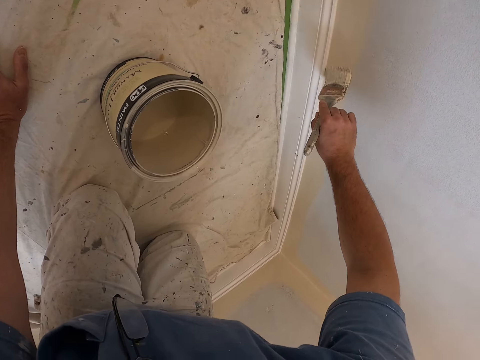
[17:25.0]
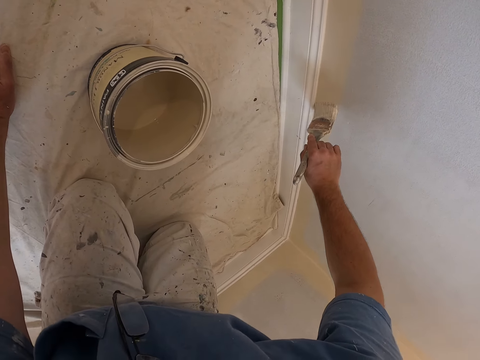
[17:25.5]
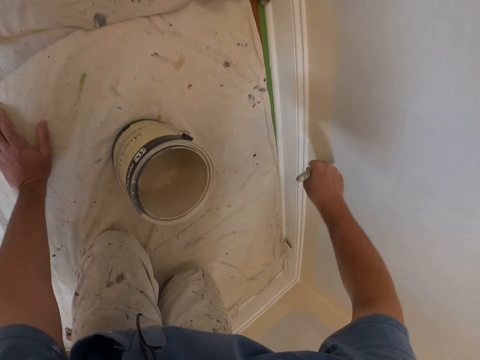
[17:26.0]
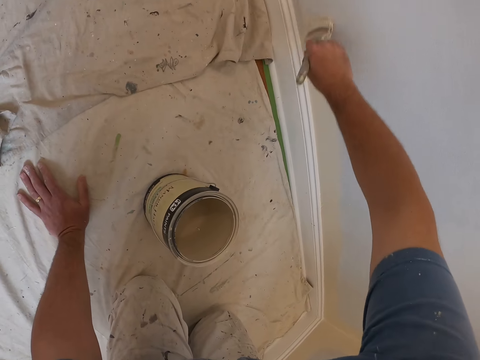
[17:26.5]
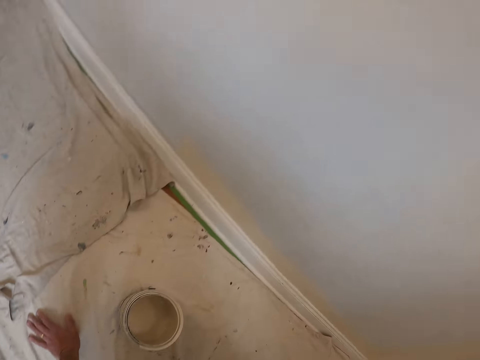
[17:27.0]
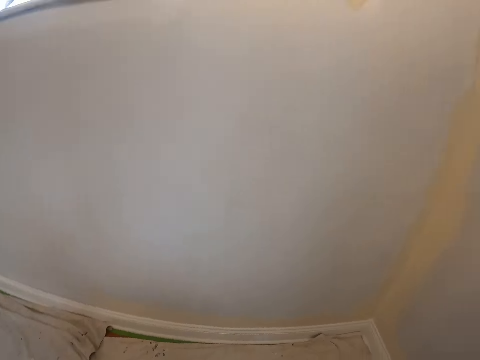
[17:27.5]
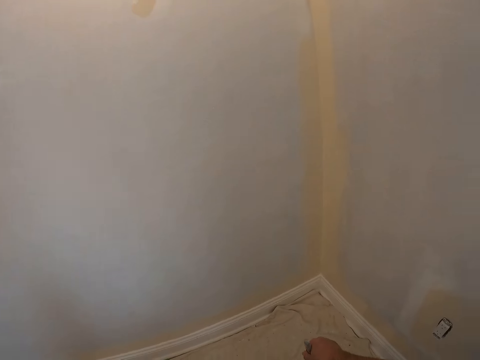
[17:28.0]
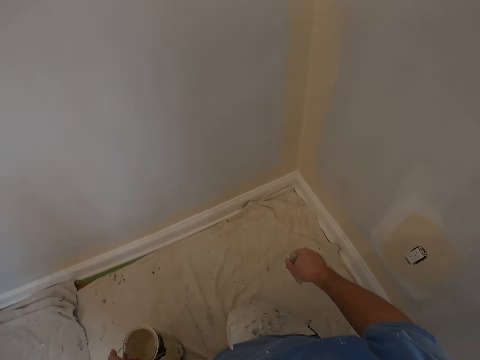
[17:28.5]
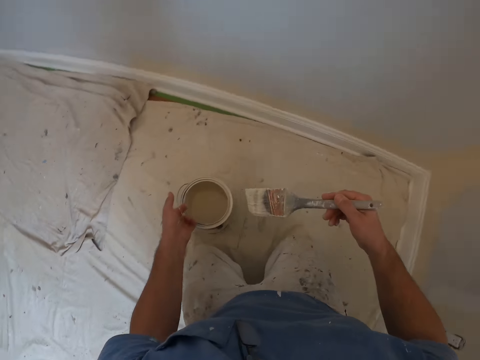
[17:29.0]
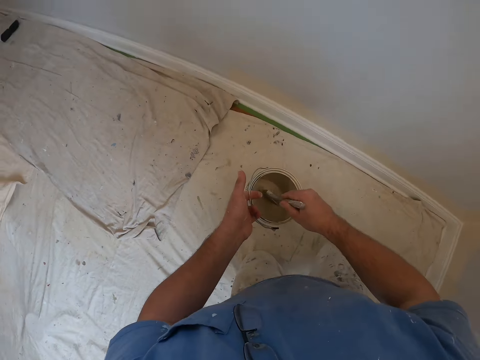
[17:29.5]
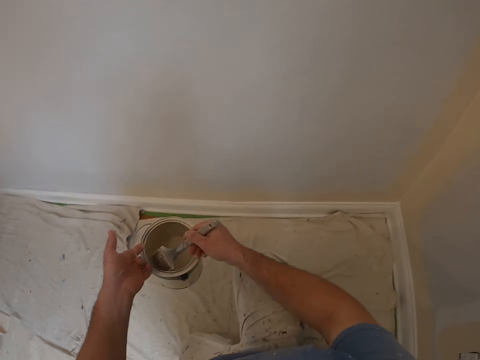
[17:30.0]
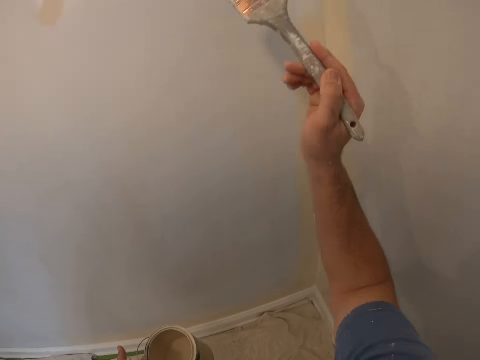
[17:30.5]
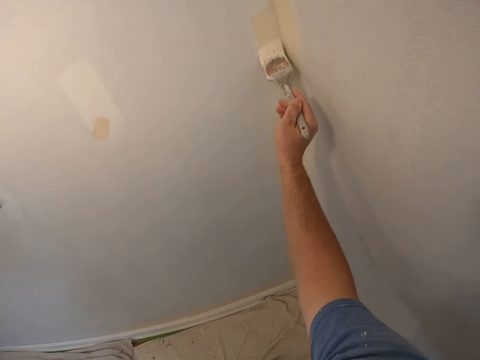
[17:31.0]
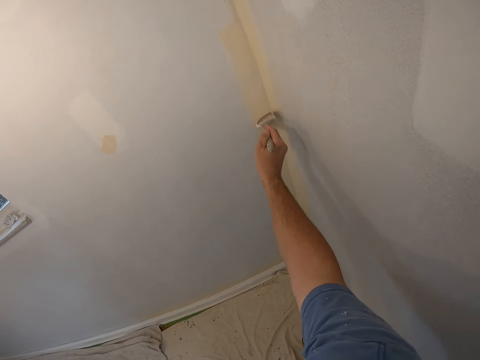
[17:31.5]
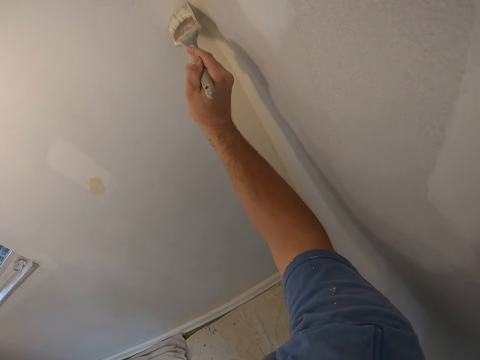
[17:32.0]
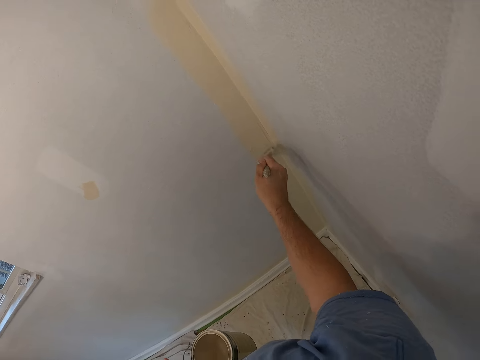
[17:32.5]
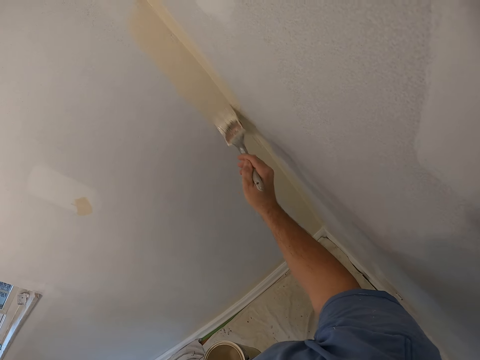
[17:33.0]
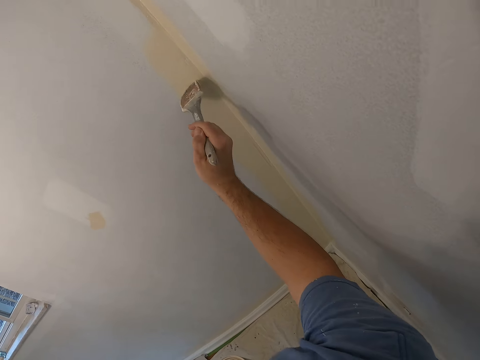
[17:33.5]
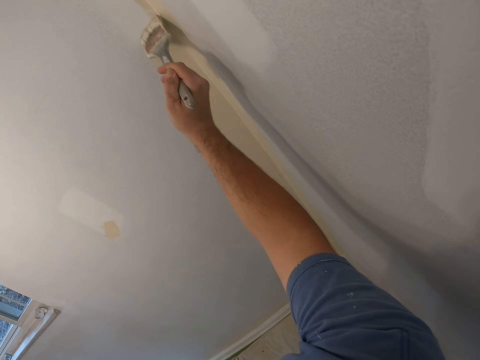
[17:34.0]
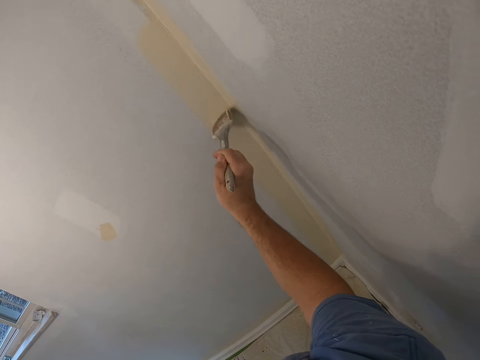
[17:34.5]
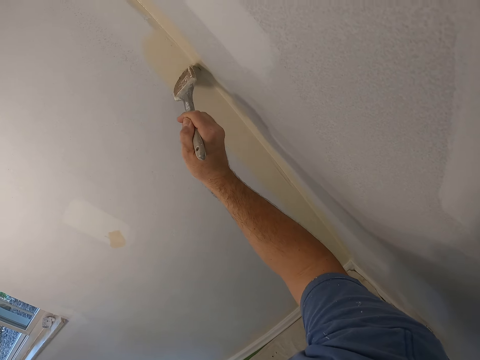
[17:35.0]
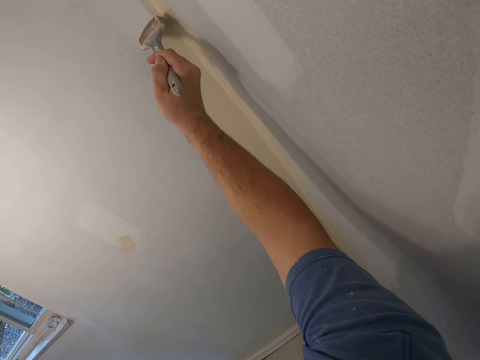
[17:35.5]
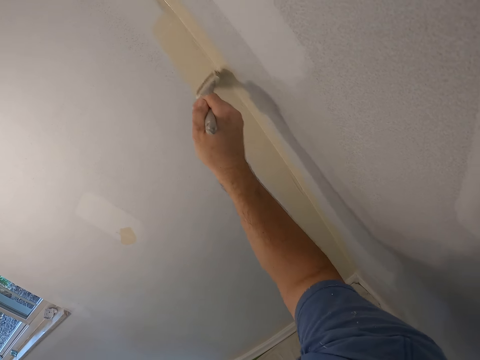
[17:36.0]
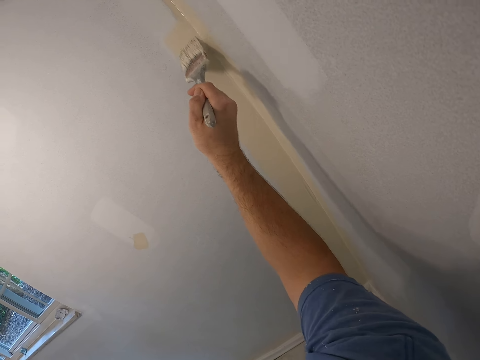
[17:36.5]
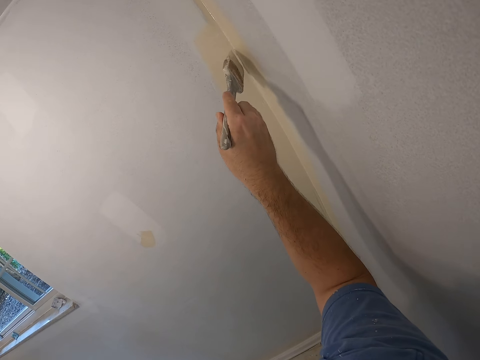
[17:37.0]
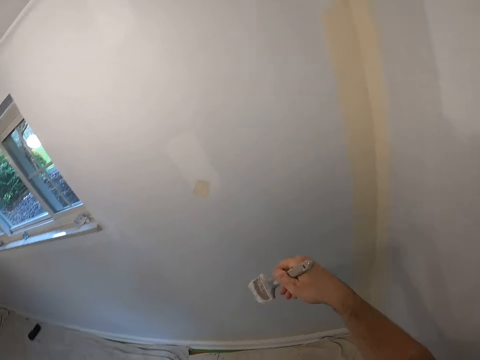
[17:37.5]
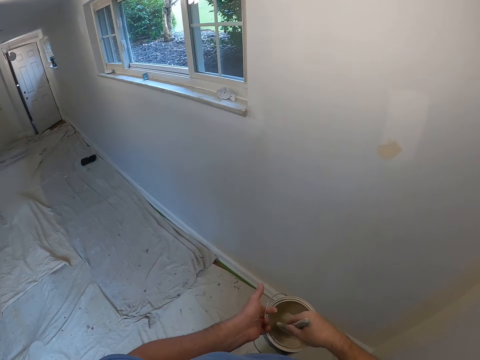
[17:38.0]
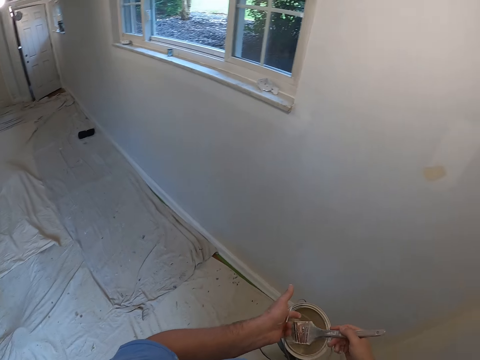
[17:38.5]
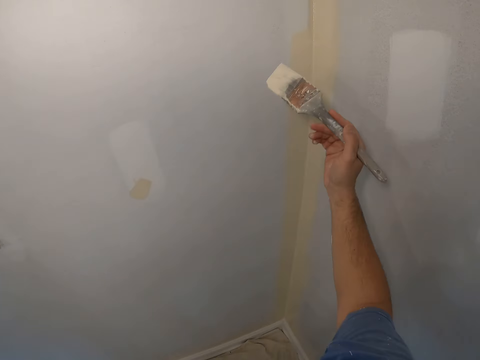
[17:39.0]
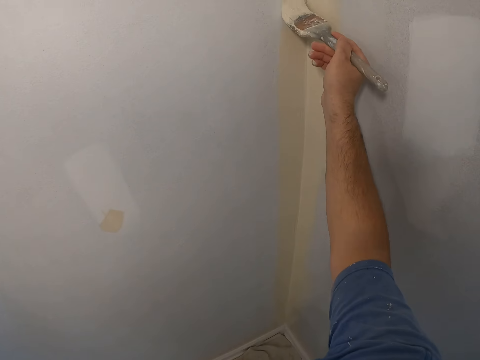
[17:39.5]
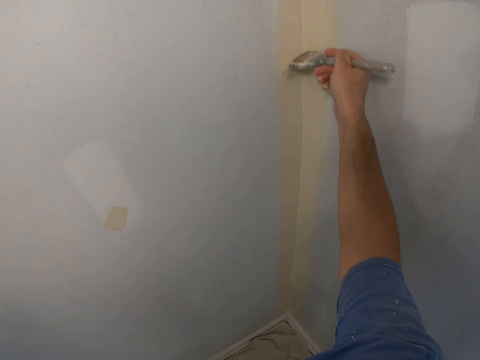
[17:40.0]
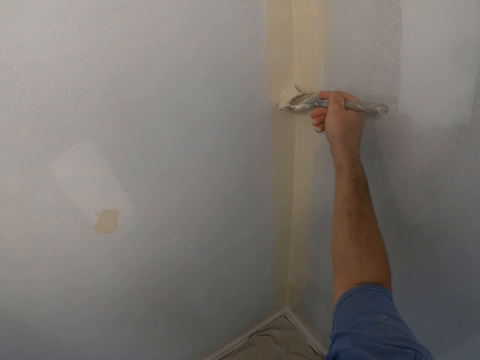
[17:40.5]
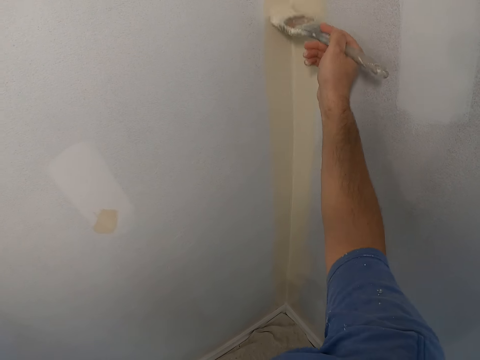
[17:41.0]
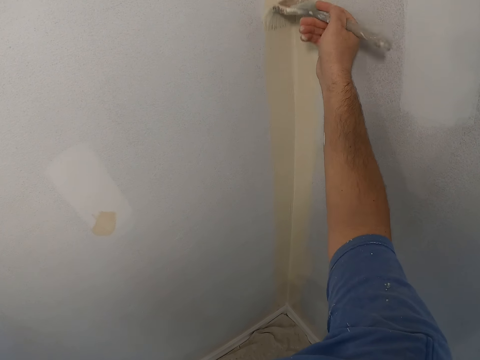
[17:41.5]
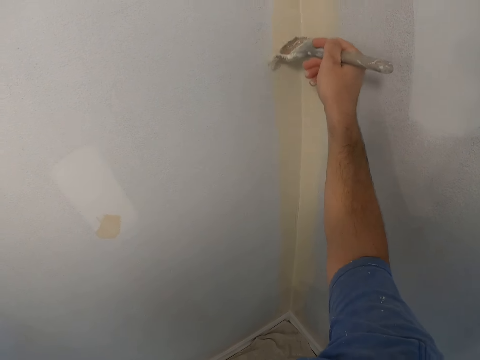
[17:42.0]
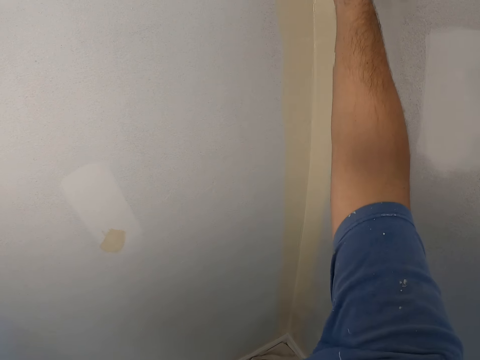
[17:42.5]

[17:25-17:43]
The camera wearer lifts the paint can. They dip the painting brush into the paint container. They remove the painting brush from the paint. They paint the edge of the wall. They dip the painting brush into the paint container. They remove the painting brush from the paint. They paint the edge of the wall.

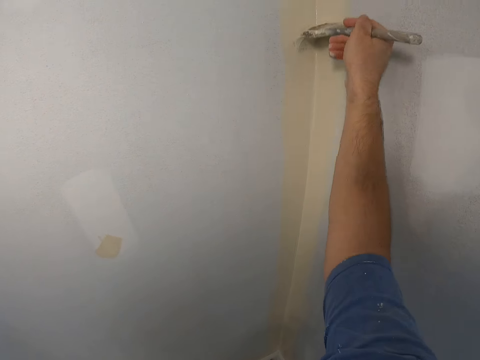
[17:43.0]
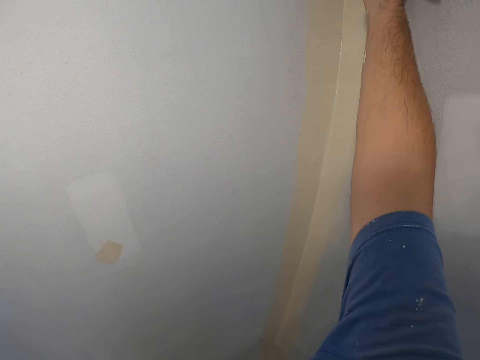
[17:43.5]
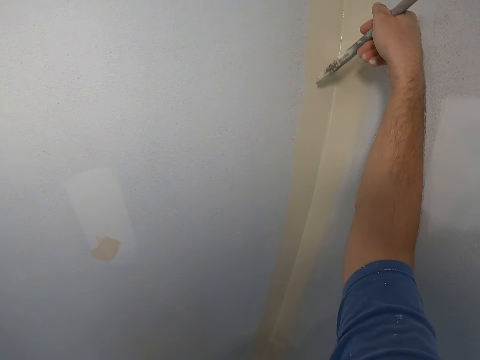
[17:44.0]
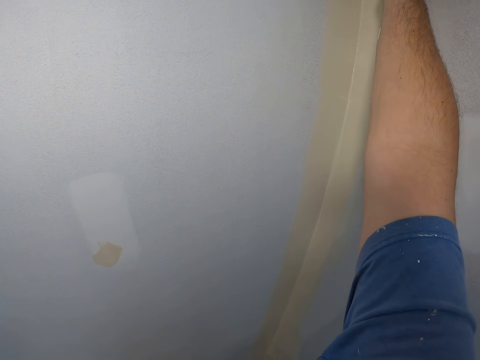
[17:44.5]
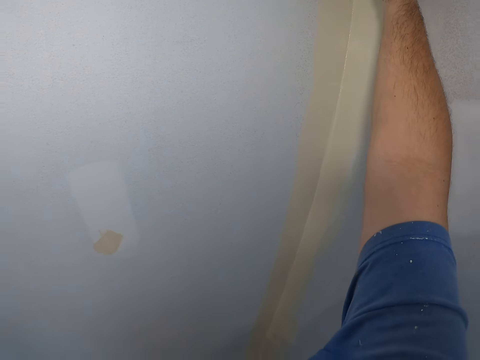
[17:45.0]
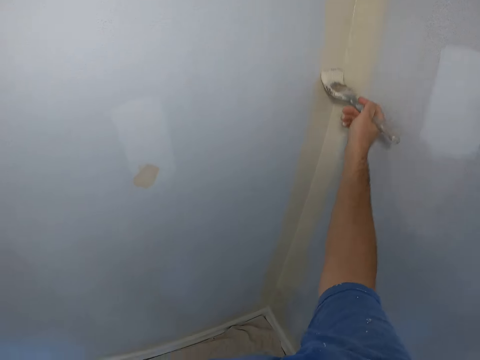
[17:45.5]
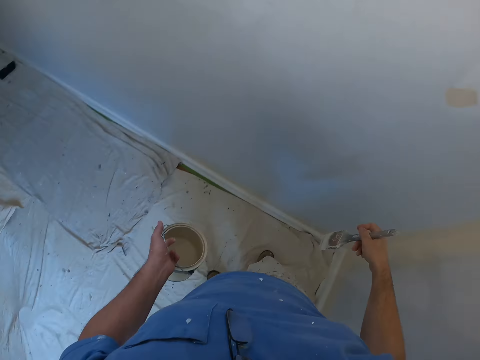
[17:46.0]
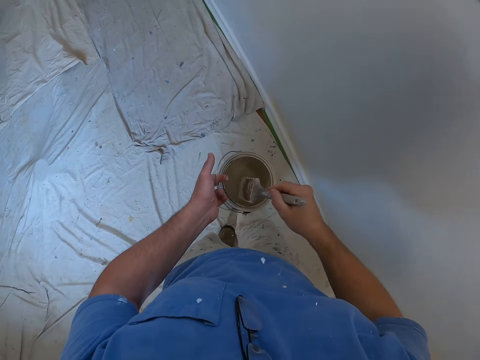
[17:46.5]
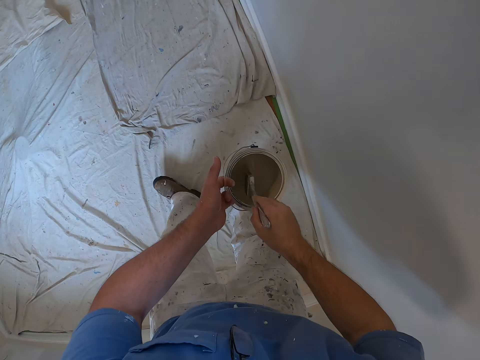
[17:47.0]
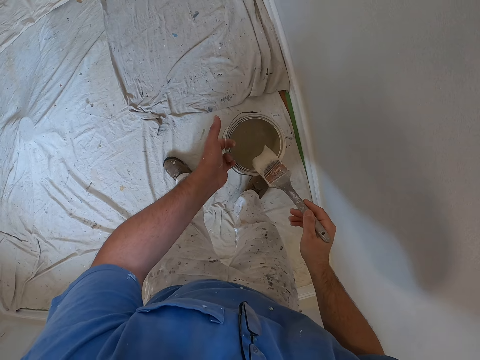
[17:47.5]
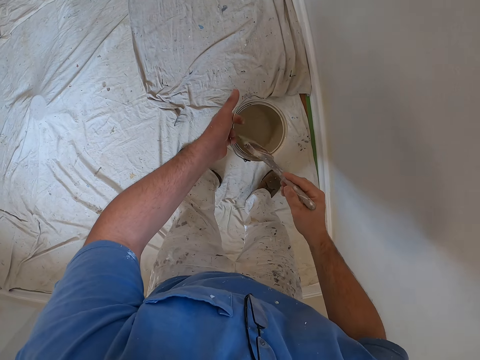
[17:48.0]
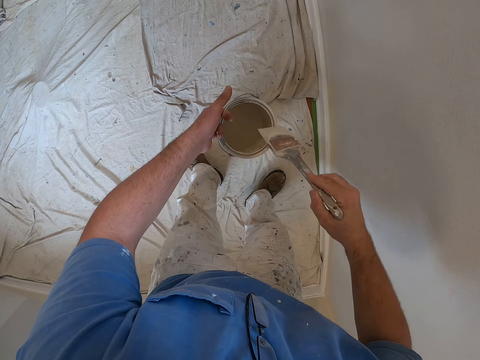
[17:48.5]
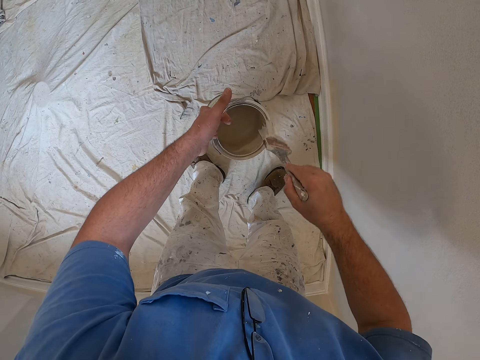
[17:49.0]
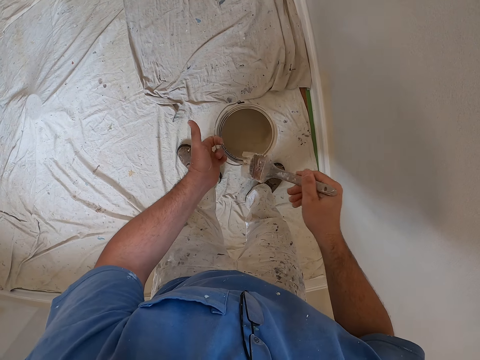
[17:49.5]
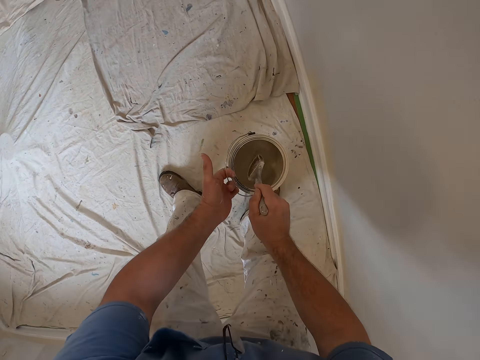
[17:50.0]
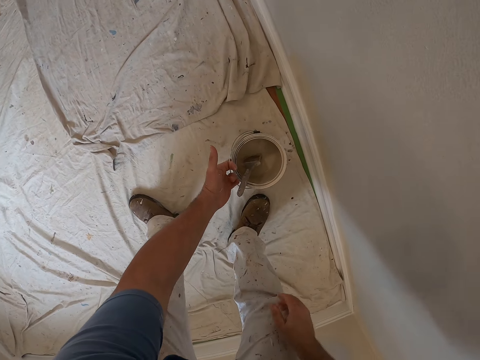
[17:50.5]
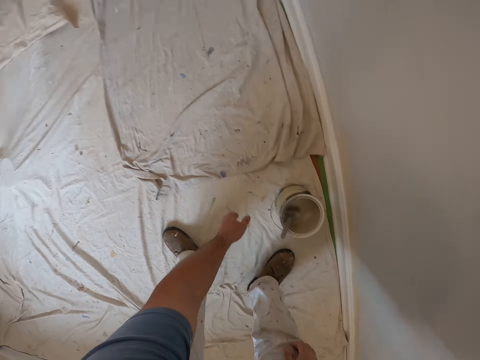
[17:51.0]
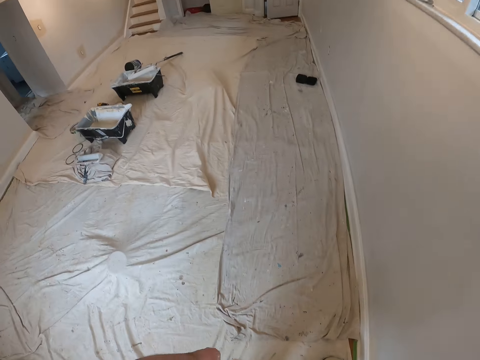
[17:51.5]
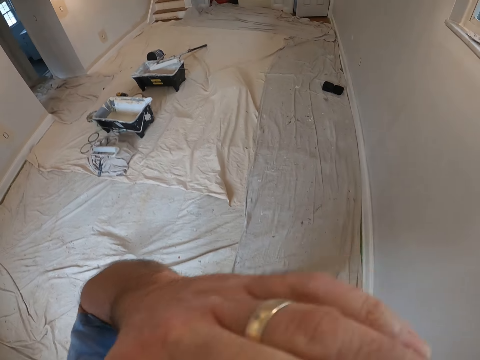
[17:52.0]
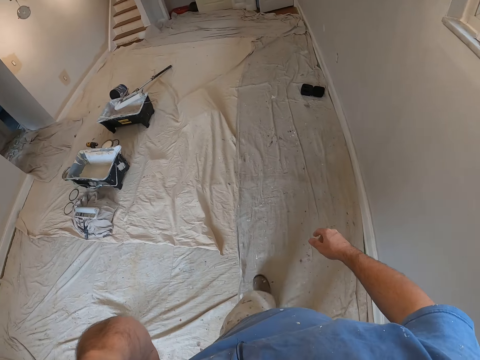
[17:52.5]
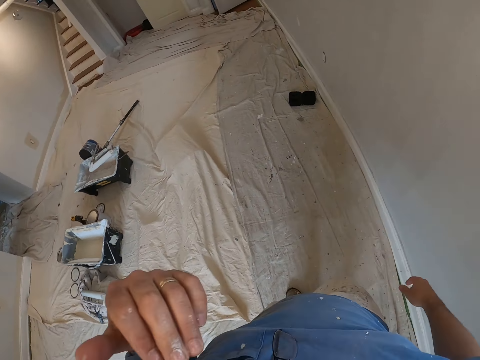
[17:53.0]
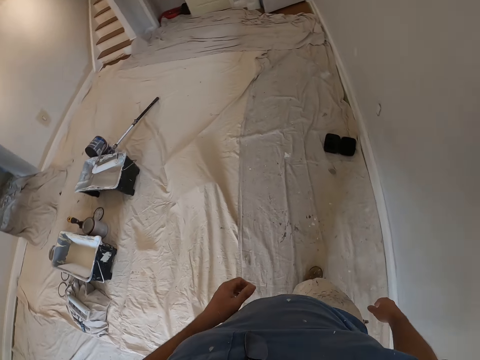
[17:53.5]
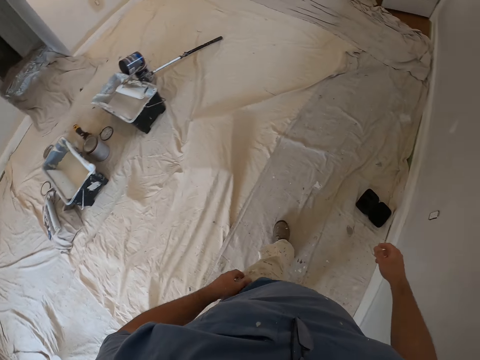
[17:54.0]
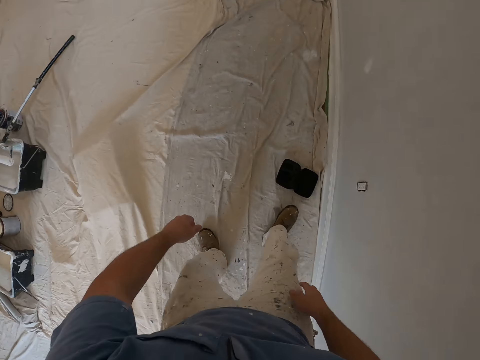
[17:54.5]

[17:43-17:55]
The camera wearer dips the painting brush into the paint container. He removes excess paint from the painting brush. He dips the painting brush into the paint. He drops the paint container on the ground. He walks in the apartment. He touches his face with his left hand.
